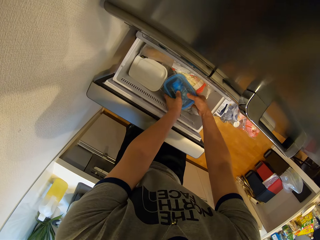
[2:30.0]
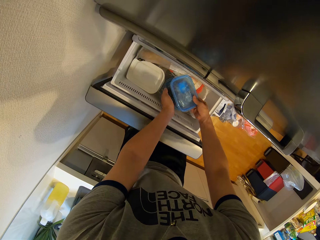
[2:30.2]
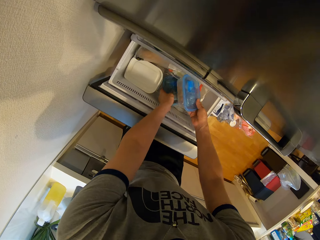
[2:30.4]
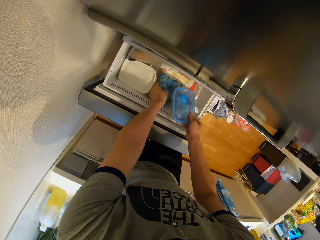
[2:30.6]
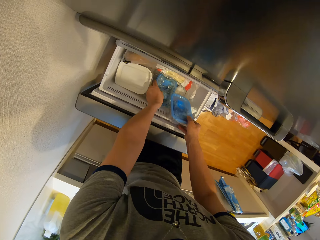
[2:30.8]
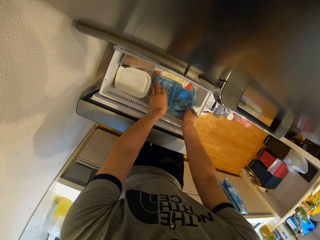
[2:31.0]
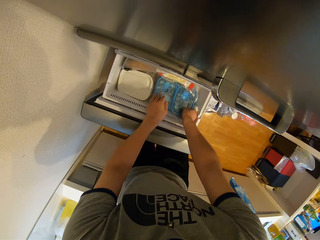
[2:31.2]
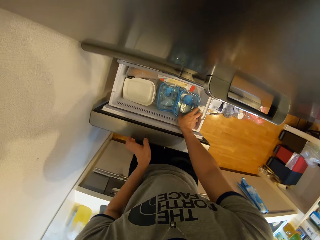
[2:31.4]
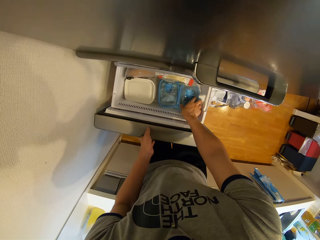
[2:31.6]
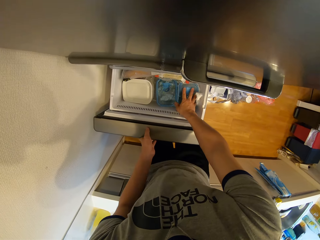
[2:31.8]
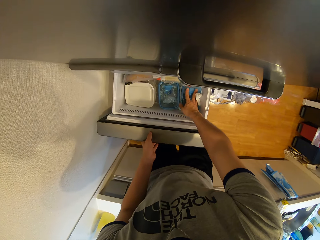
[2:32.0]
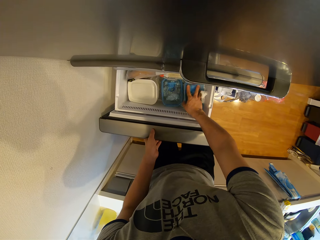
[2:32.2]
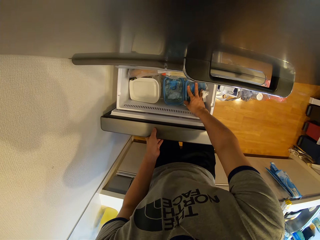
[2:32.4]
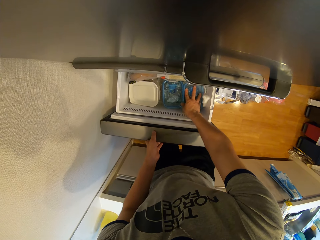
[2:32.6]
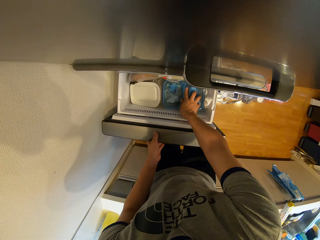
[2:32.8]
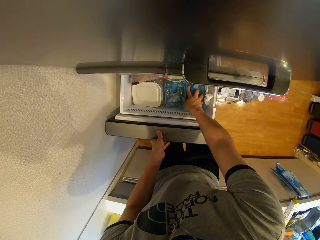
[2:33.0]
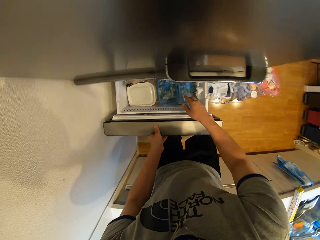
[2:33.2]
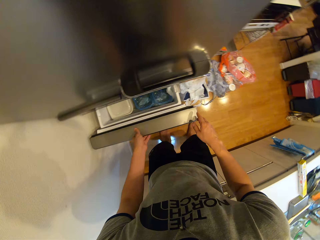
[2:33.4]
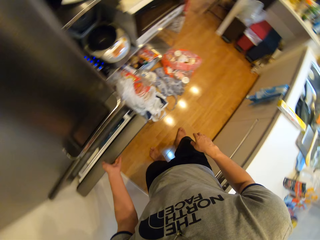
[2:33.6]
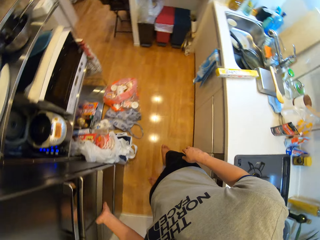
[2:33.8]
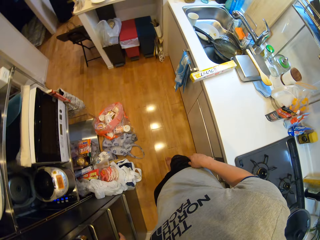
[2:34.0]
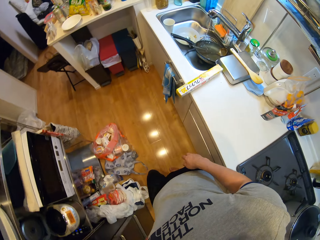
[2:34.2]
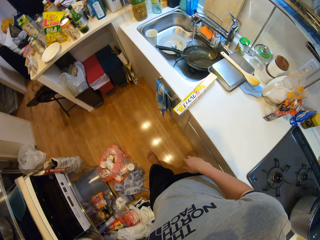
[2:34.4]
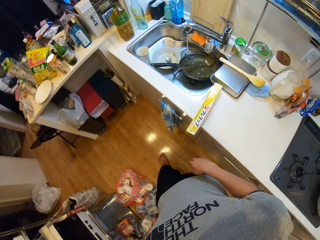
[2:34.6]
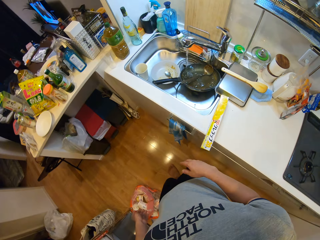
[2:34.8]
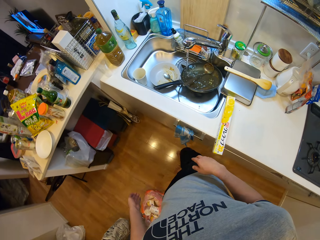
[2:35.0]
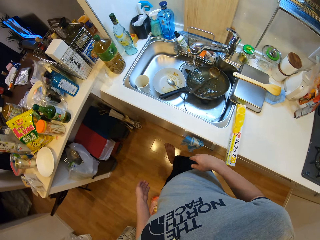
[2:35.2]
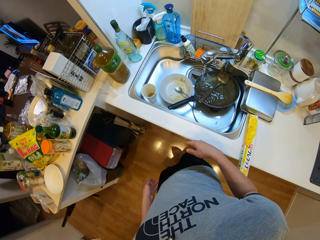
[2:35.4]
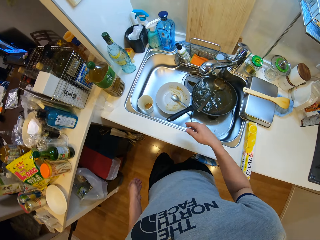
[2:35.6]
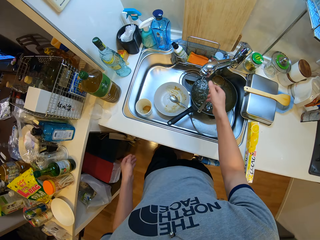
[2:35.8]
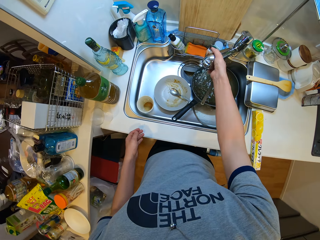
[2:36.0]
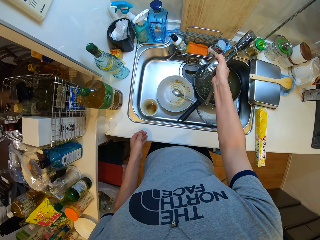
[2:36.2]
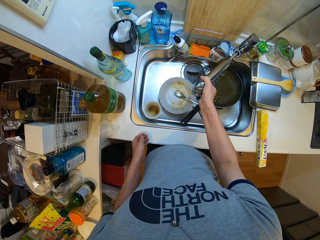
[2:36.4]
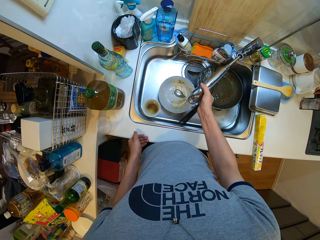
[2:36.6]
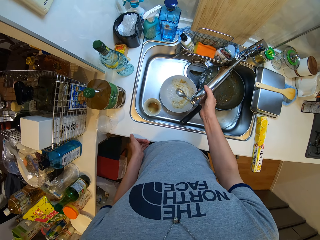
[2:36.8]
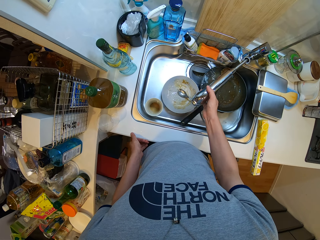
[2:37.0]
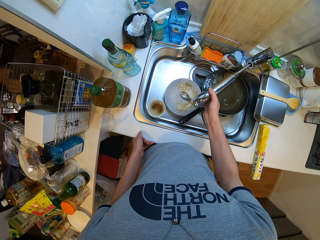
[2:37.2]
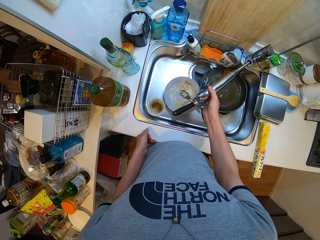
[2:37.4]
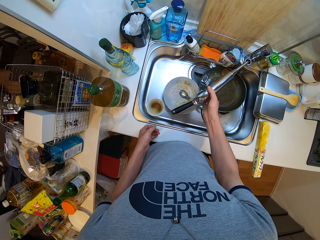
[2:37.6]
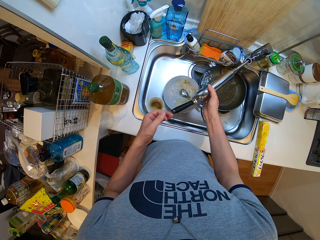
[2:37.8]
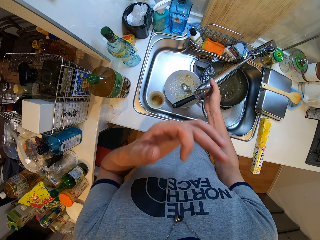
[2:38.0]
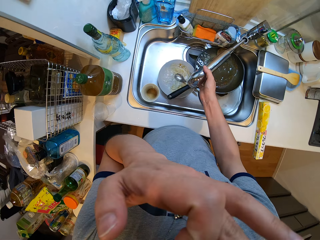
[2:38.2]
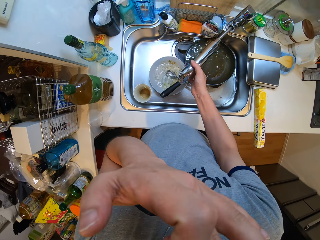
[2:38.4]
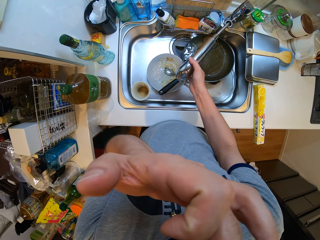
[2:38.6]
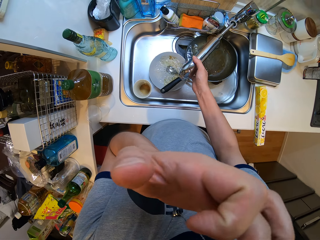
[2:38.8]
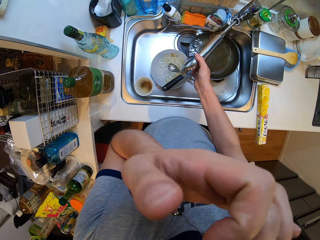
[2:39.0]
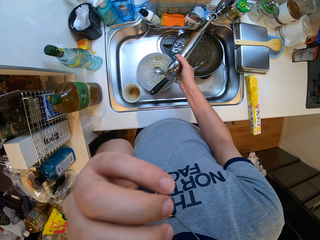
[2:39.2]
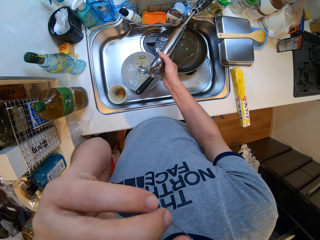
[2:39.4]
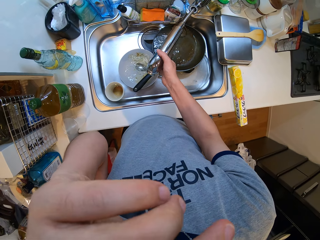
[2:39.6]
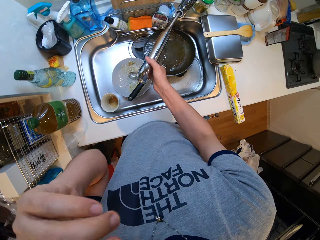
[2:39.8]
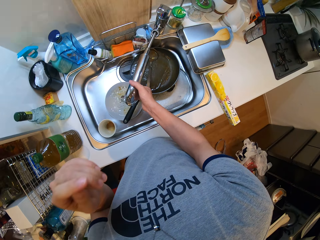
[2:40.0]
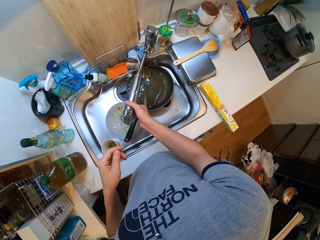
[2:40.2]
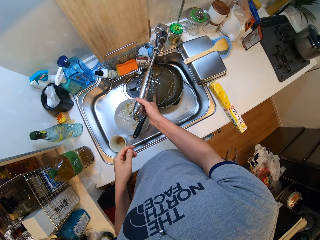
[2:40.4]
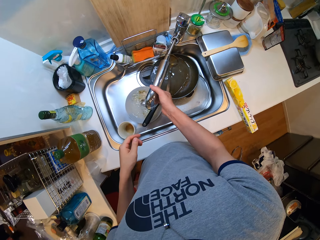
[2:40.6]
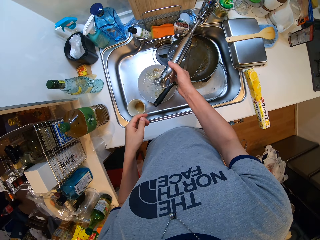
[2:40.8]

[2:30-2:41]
The camera wearer closes the drawer with his left hand. He walks around a kitchen. He adjusts the tap of the wash basin with his right hand. He opens the tap with a hand. He touches his face with his left hand.

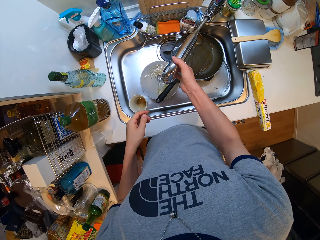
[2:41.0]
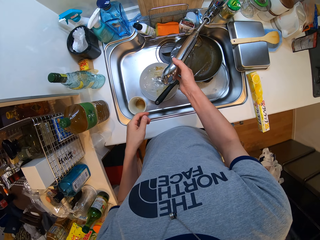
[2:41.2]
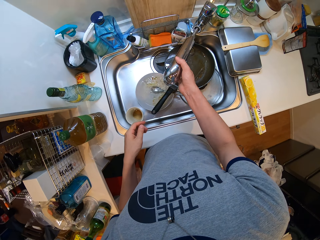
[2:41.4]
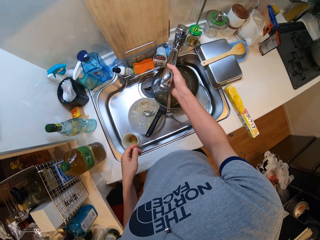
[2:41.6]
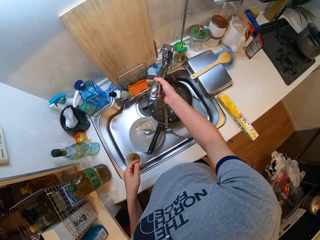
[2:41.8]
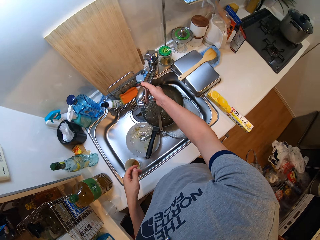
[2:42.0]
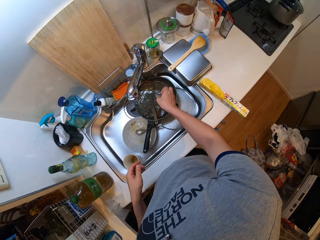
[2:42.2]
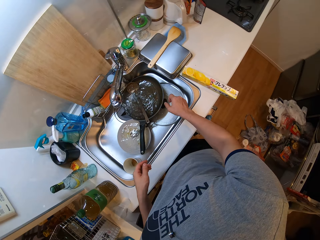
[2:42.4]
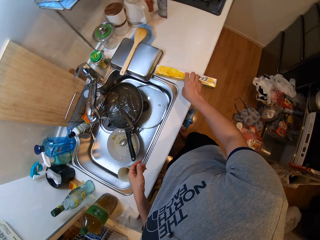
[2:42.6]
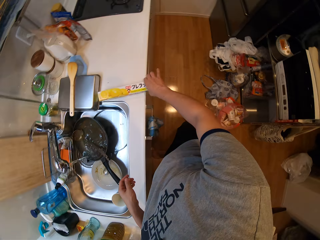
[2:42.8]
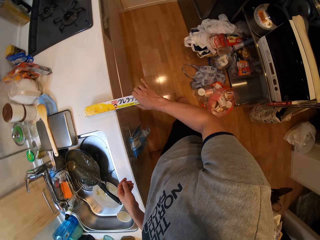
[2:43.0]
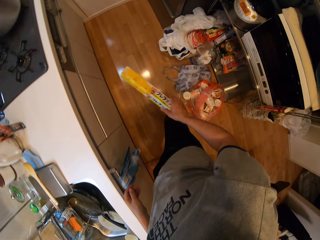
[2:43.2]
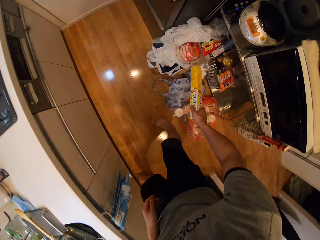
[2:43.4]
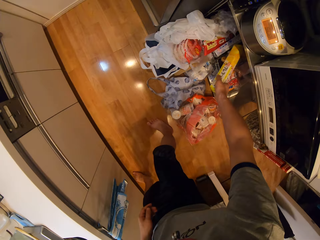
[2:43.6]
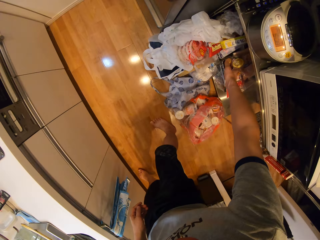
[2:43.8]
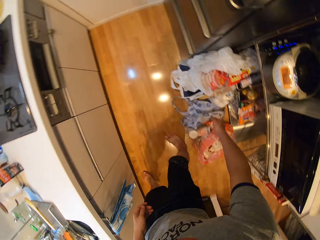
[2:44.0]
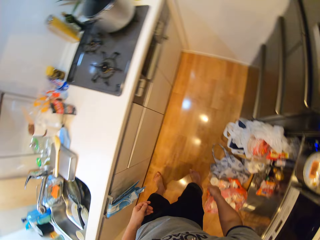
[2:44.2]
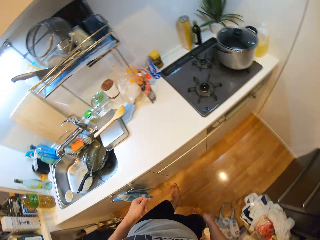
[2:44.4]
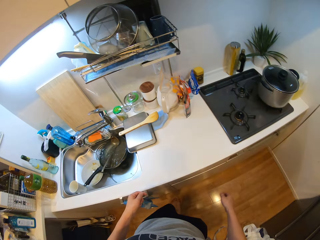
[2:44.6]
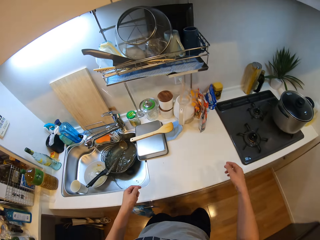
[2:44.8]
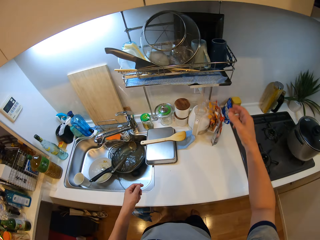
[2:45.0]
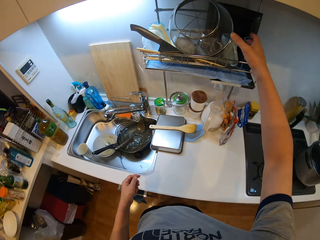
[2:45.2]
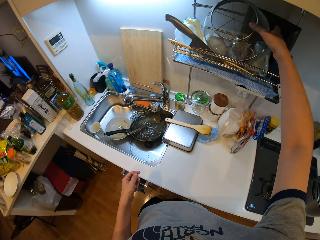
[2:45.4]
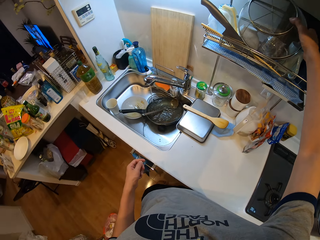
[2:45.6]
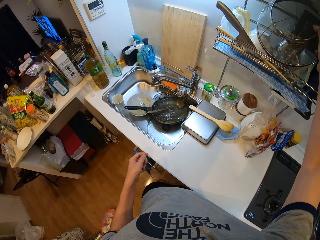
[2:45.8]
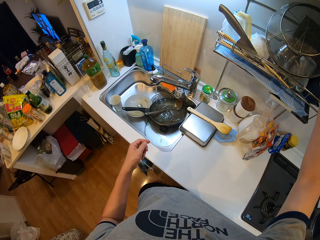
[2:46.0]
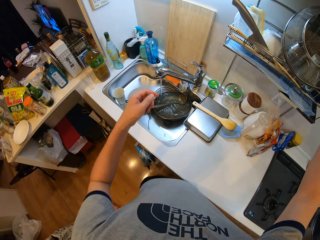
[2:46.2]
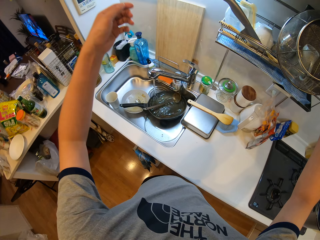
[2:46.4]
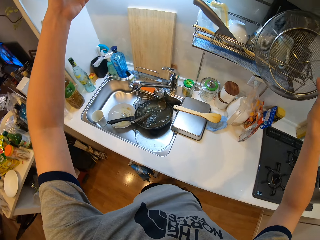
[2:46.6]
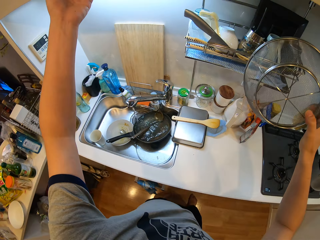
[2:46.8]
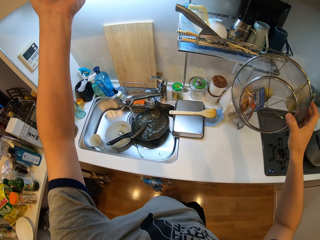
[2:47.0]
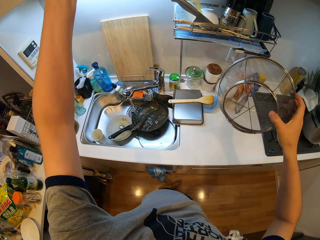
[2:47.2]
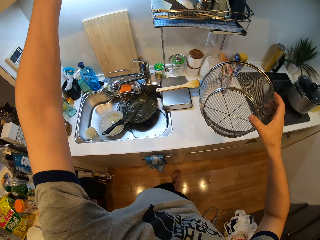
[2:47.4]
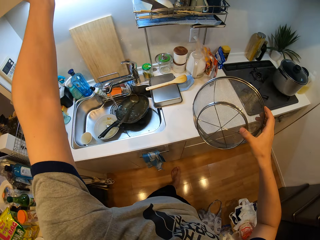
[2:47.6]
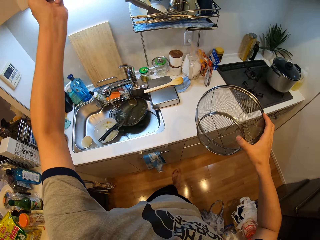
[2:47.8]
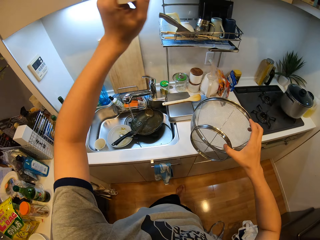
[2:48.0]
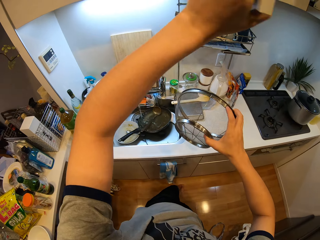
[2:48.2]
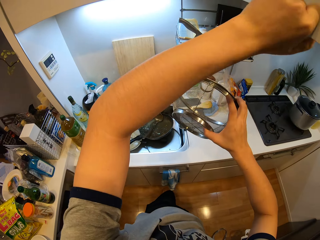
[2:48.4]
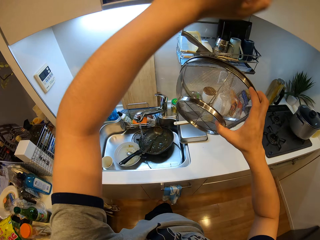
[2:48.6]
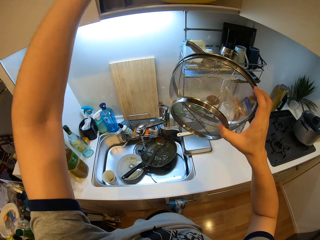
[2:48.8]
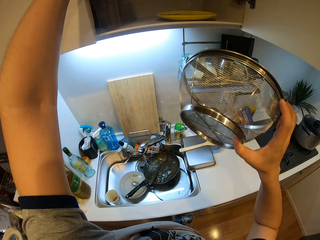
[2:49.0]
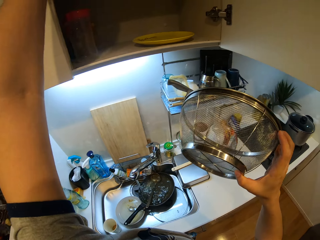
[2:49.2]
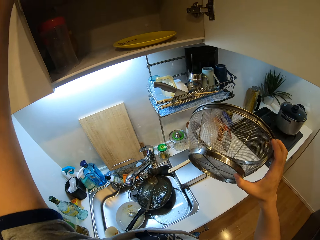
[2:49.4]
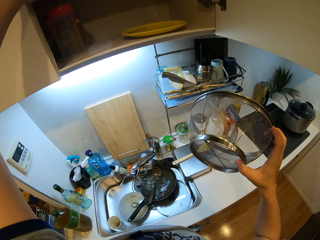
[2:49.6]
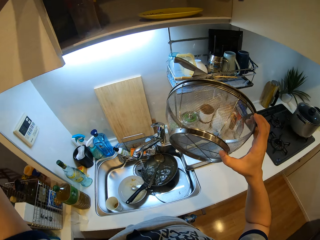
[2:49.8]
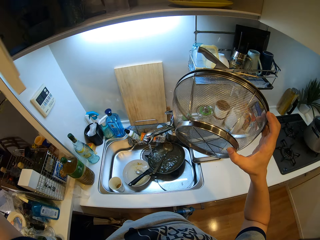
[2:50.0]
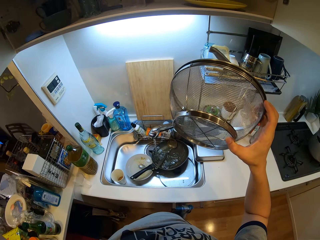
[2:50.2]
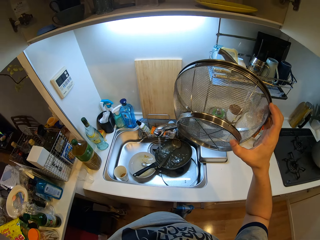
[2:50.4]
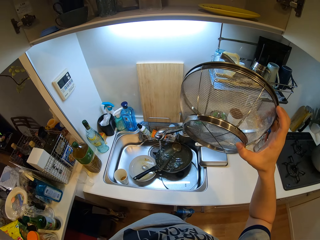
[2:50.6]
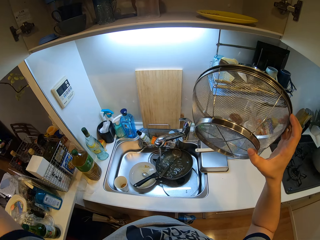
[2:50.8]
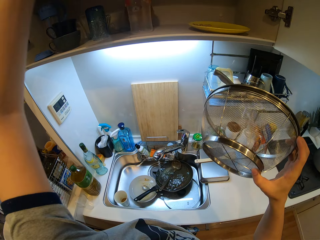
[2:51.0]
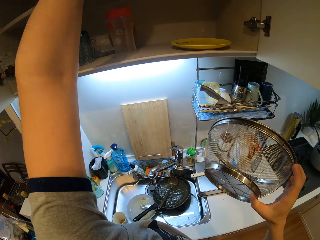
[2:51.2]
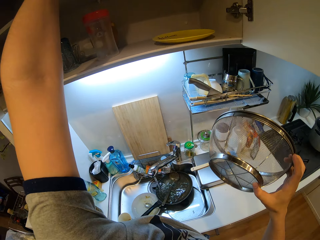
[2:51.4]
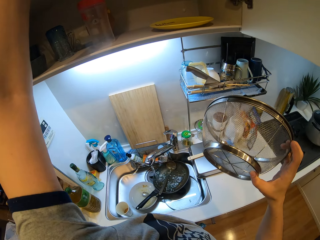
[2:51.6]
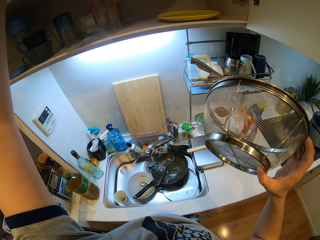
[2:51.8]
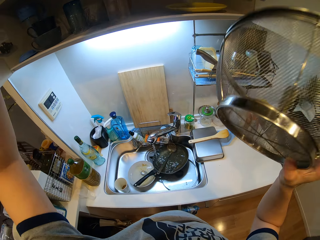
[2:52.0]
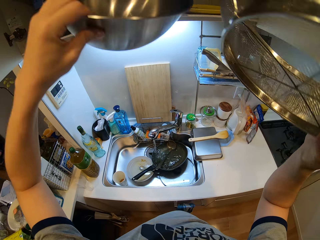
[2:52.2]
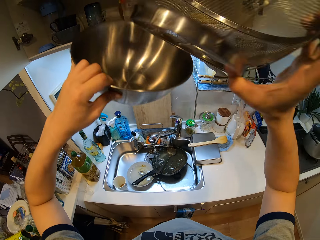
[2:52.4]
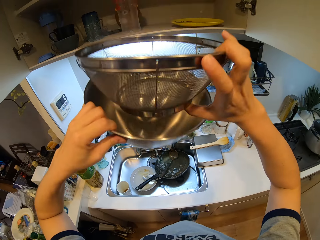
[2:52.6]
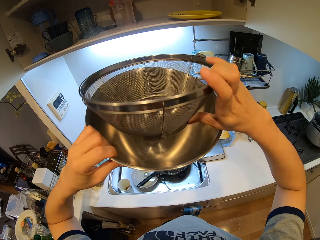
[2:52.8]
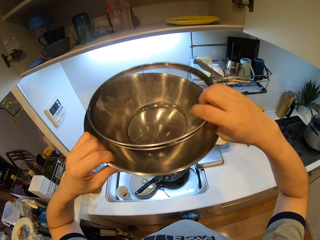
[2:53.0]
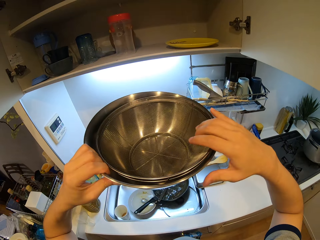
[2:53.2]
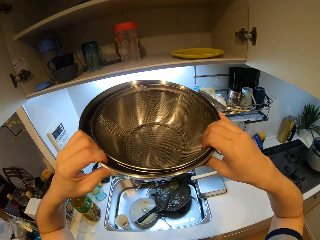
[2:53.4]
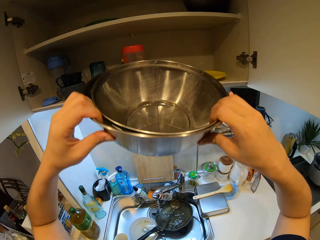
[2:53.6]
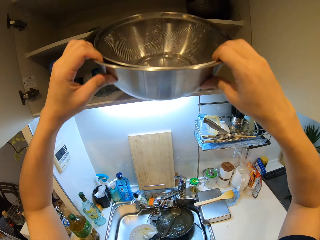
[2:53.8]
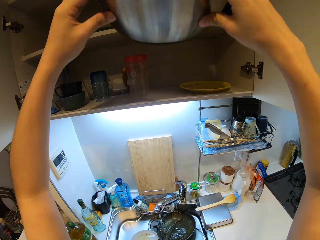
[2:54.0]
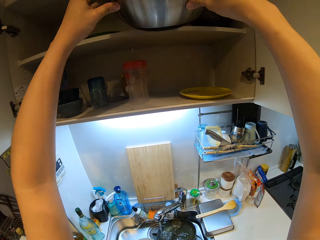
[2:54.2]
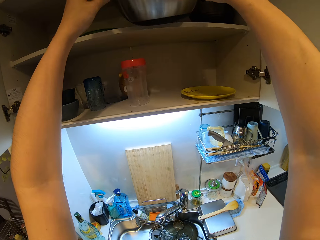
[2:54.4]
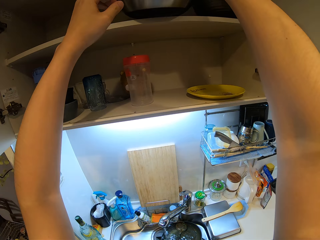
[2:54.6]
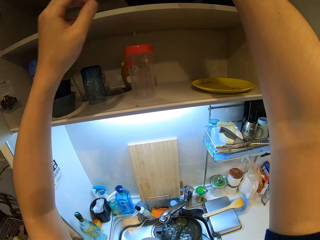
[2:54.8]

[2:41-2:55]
The camera wearer adjusts the tap of the wash basin with his right hand. He closes the tap with a hand. He picks up the pack of polythene from the table with his right hand. He drops the pack of polythene in a shelf with his right hand. He picks up a sieve bowl from a tray with his right hand. He opens a cabinet with his left hand. He picks up a bowl from the cabinet with his left hand. He places the sieve bowl on his right hand in the bowl on his left hand. He places the bowl inside the cabinet with his hands.
